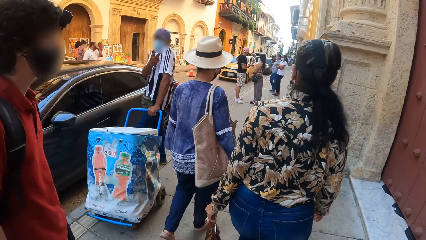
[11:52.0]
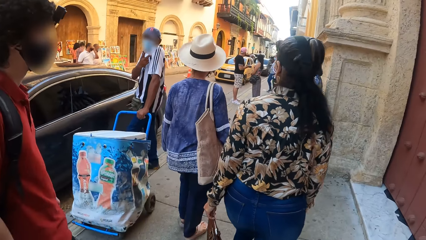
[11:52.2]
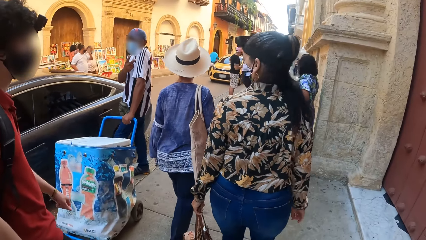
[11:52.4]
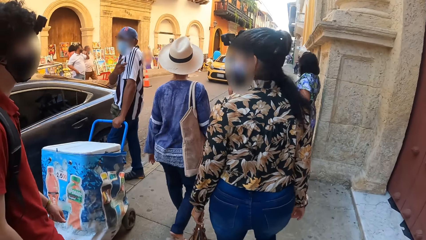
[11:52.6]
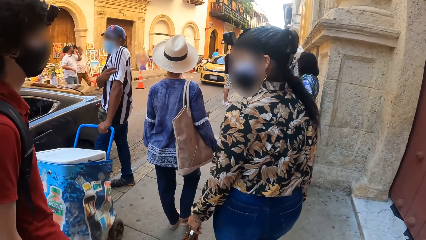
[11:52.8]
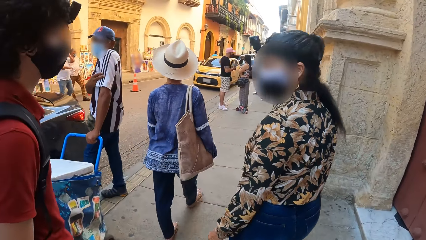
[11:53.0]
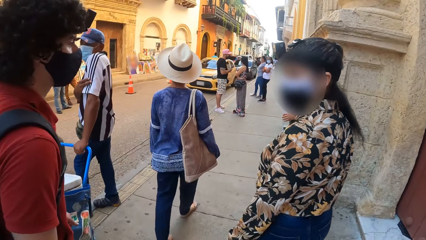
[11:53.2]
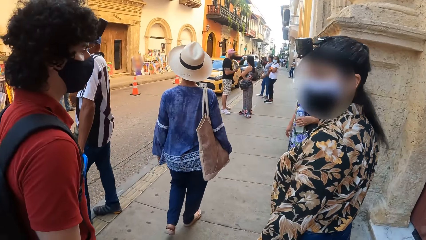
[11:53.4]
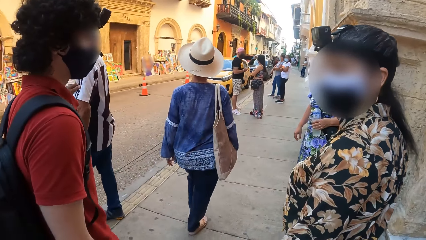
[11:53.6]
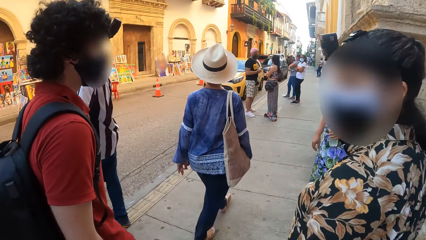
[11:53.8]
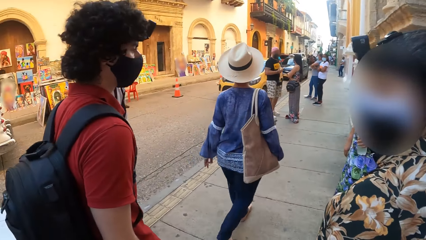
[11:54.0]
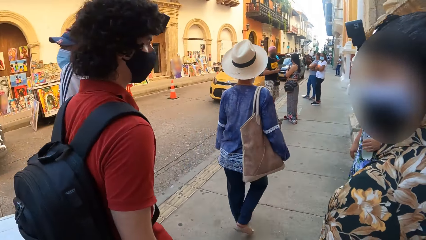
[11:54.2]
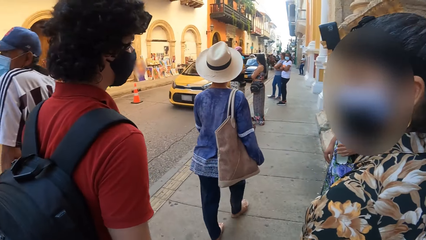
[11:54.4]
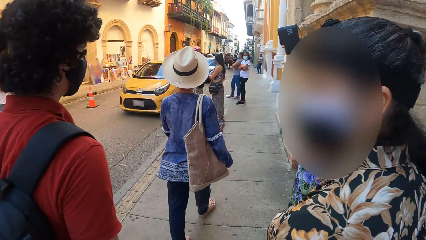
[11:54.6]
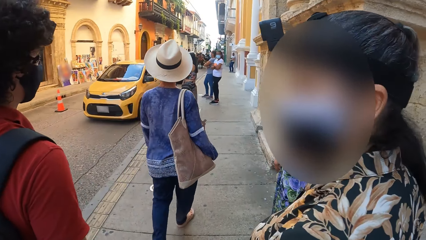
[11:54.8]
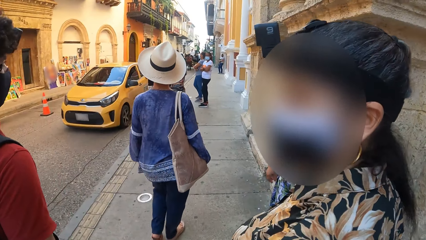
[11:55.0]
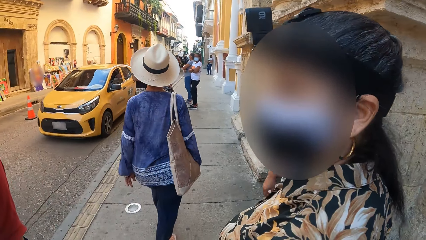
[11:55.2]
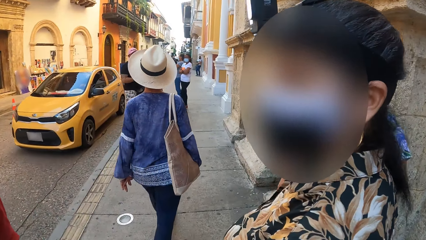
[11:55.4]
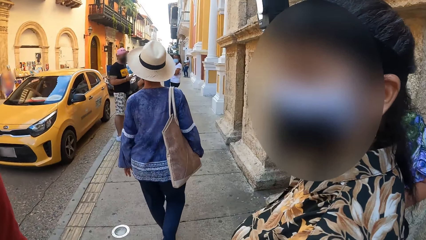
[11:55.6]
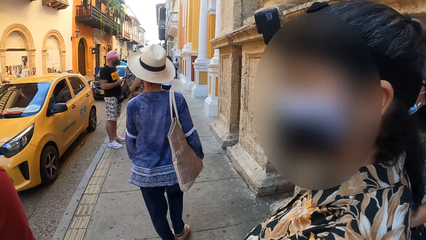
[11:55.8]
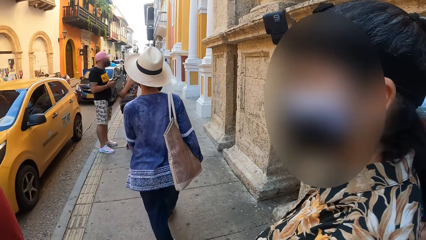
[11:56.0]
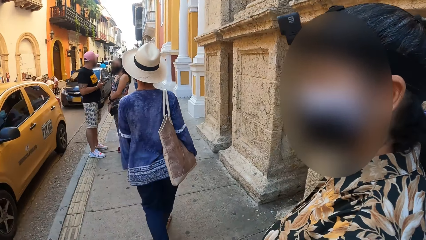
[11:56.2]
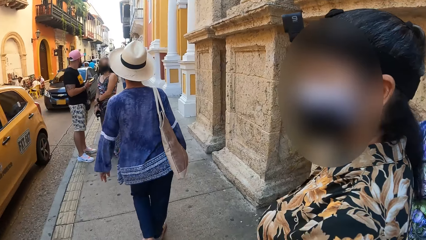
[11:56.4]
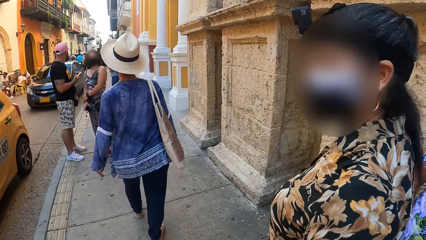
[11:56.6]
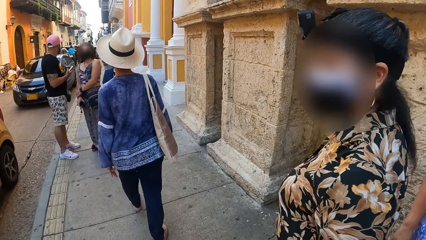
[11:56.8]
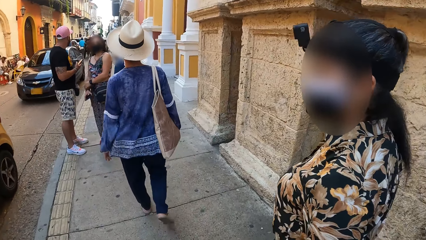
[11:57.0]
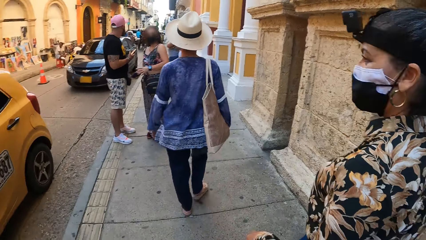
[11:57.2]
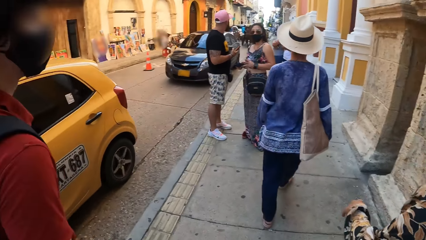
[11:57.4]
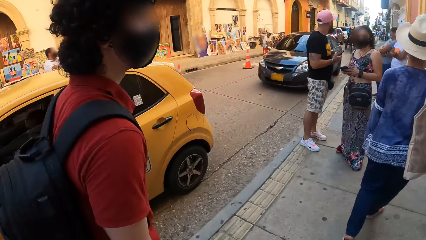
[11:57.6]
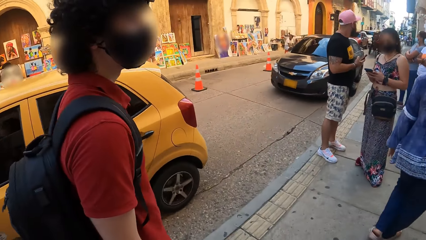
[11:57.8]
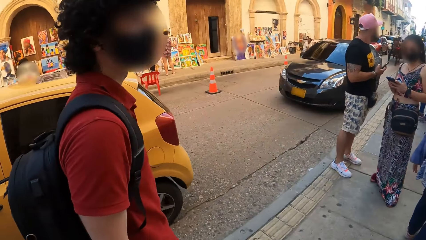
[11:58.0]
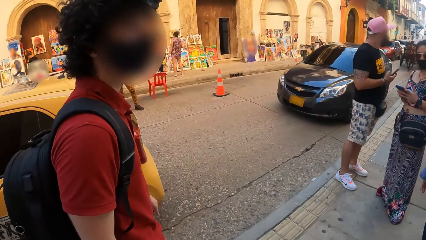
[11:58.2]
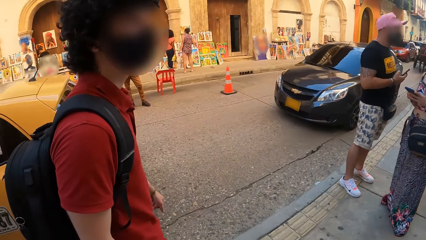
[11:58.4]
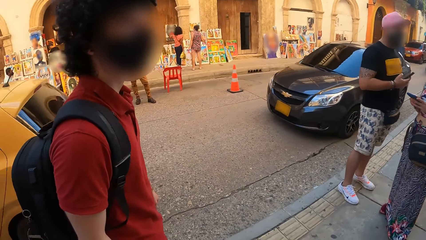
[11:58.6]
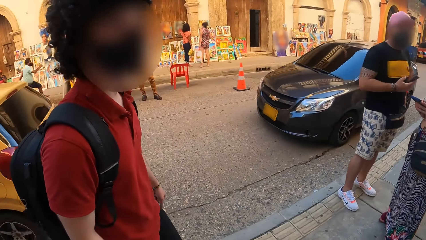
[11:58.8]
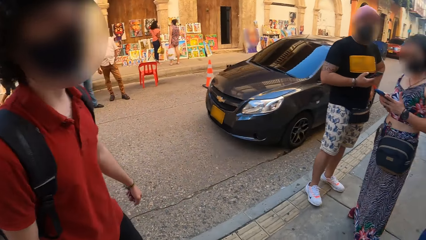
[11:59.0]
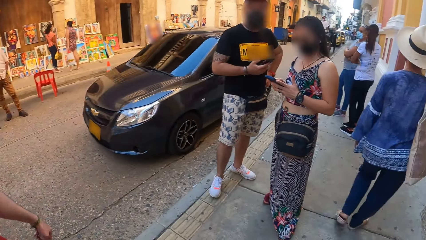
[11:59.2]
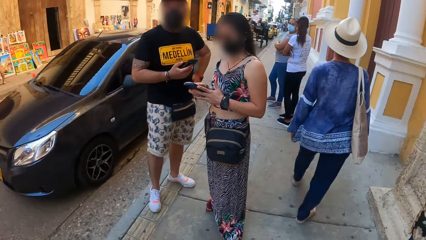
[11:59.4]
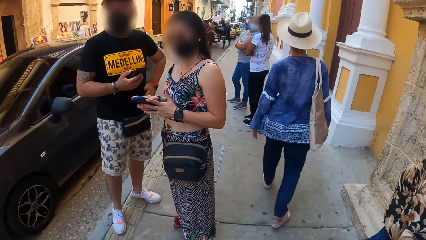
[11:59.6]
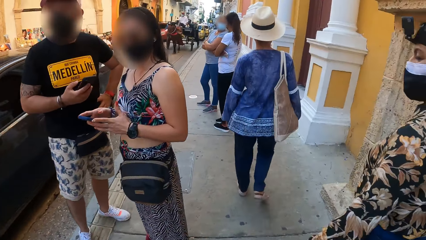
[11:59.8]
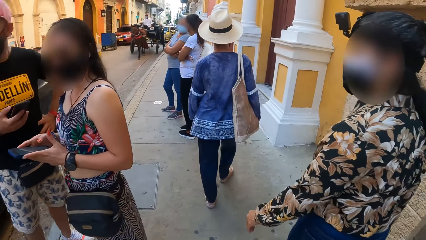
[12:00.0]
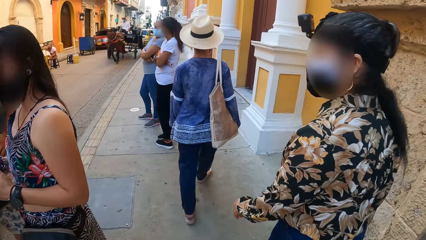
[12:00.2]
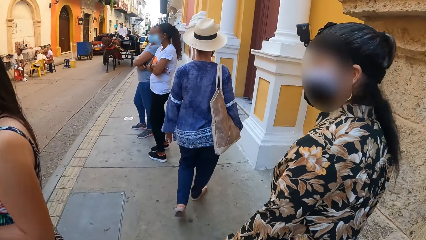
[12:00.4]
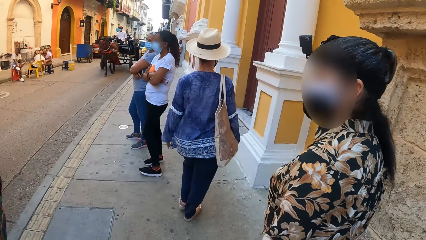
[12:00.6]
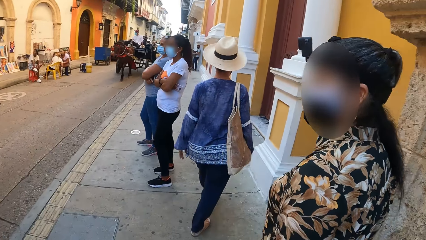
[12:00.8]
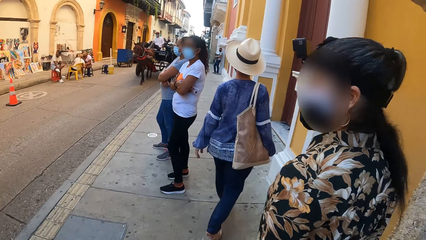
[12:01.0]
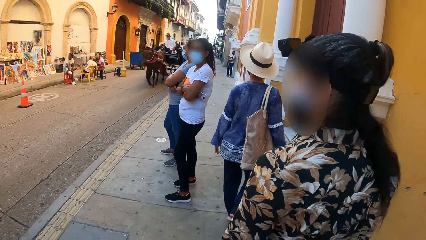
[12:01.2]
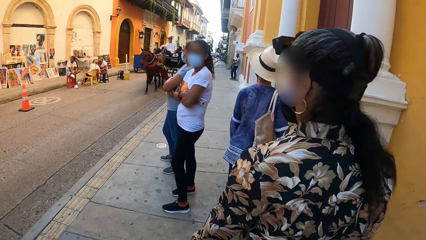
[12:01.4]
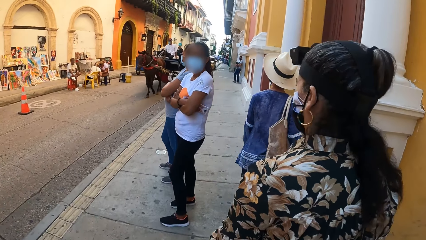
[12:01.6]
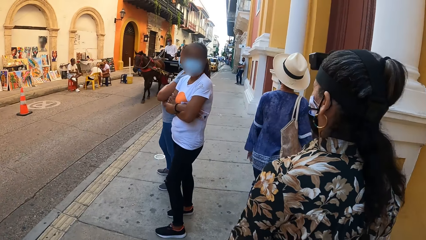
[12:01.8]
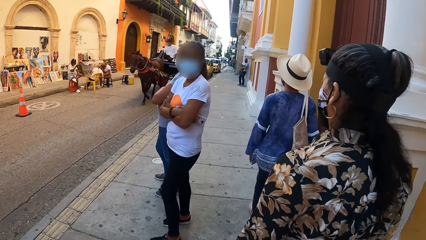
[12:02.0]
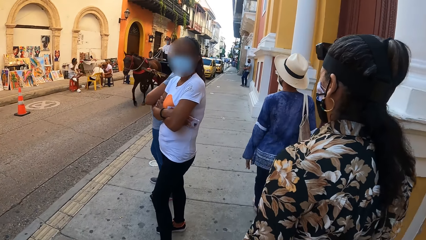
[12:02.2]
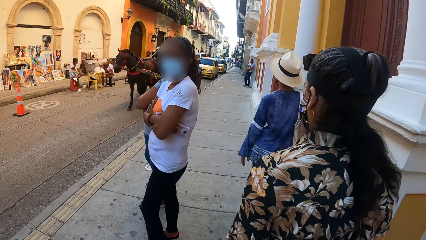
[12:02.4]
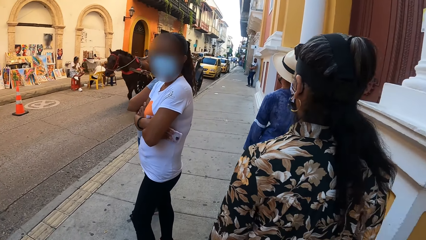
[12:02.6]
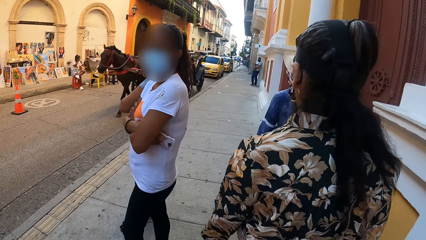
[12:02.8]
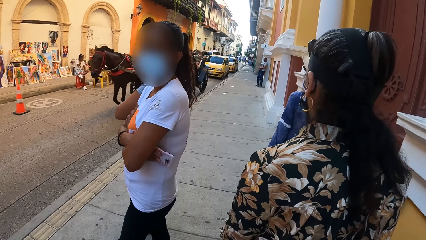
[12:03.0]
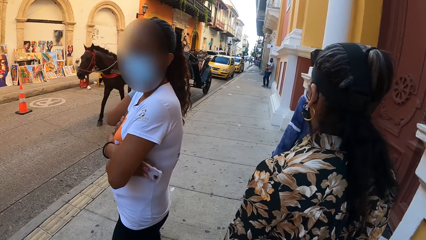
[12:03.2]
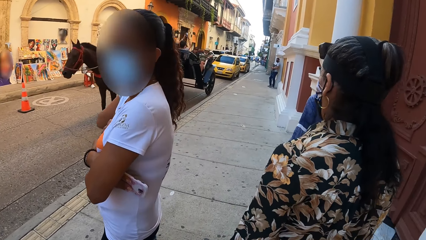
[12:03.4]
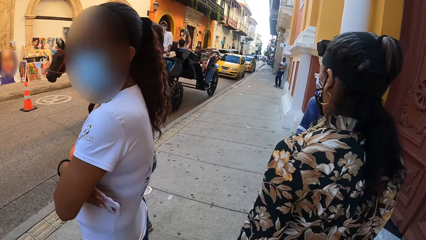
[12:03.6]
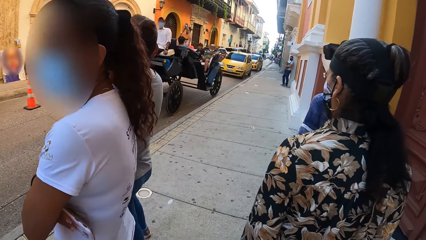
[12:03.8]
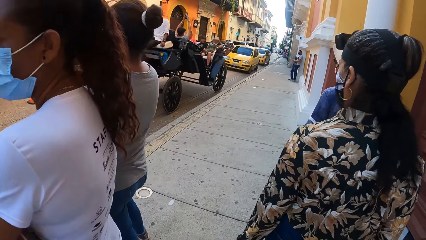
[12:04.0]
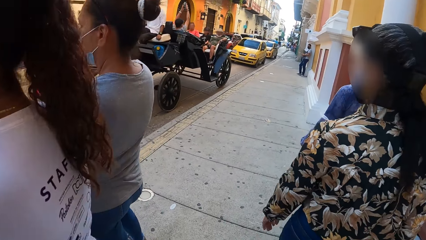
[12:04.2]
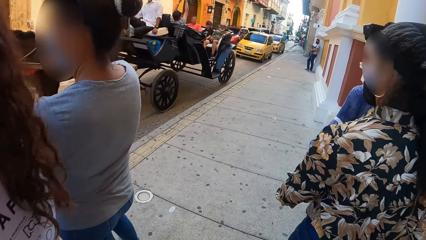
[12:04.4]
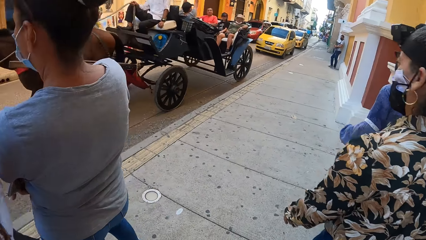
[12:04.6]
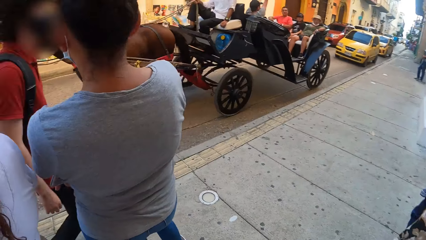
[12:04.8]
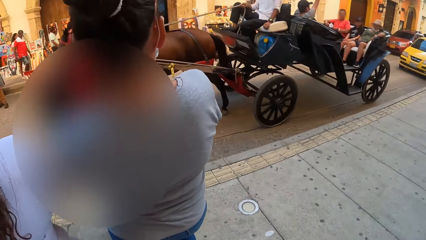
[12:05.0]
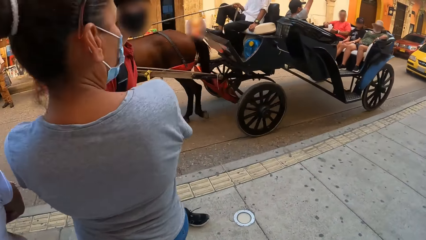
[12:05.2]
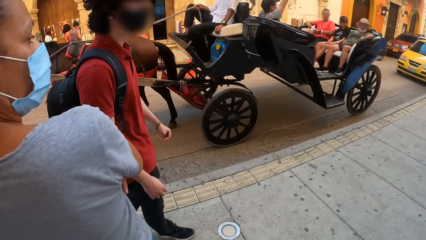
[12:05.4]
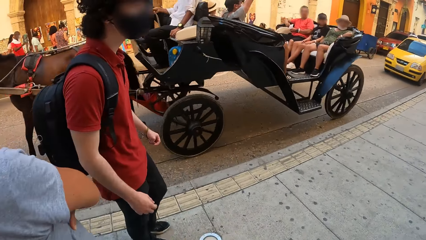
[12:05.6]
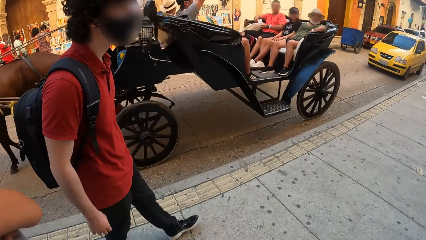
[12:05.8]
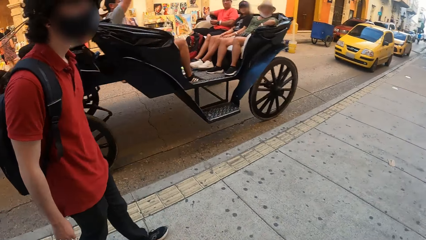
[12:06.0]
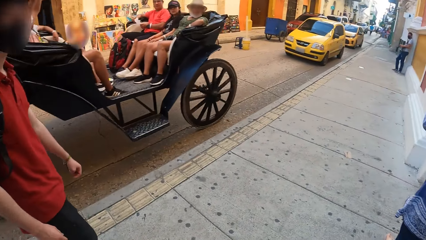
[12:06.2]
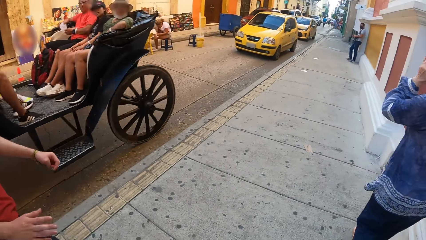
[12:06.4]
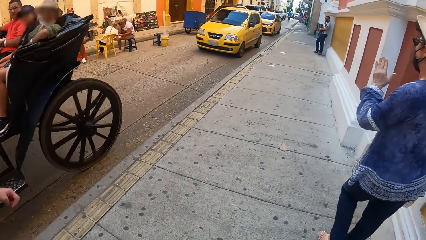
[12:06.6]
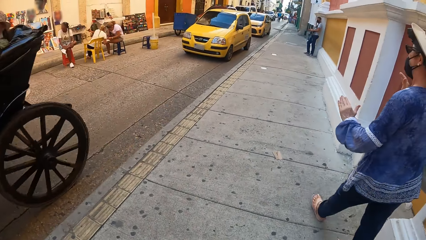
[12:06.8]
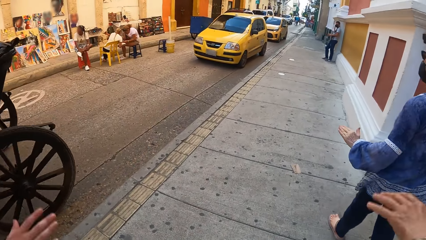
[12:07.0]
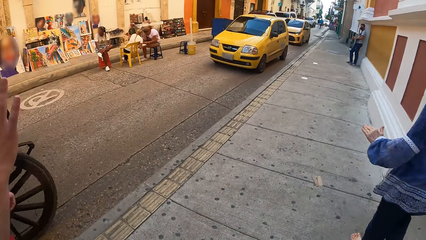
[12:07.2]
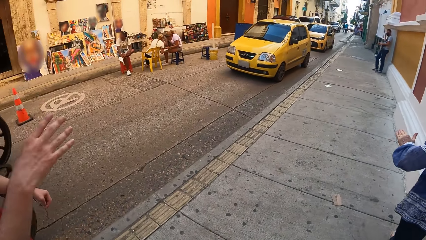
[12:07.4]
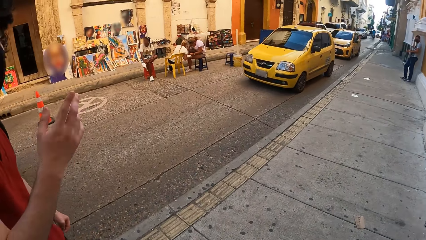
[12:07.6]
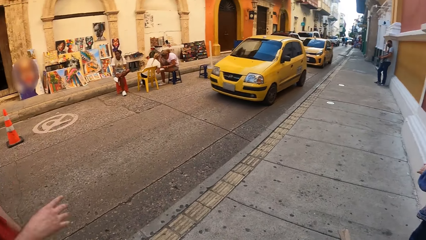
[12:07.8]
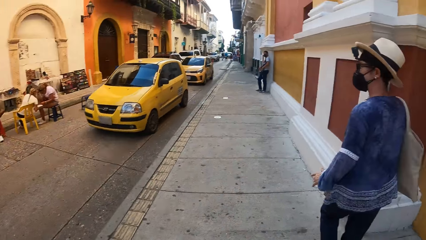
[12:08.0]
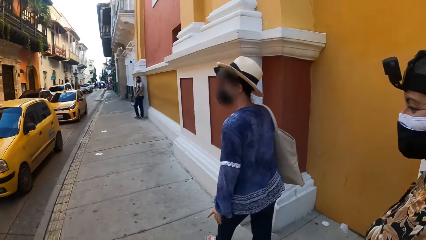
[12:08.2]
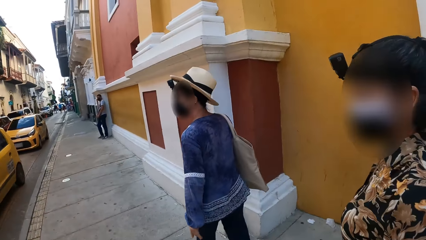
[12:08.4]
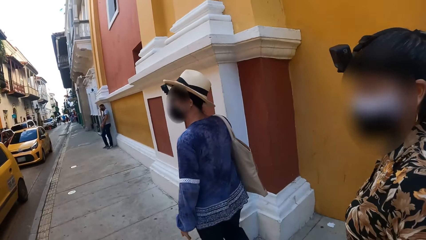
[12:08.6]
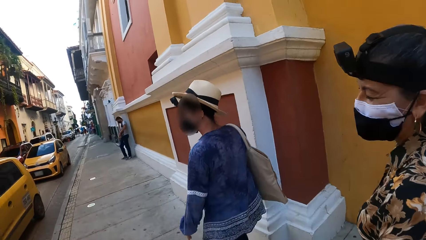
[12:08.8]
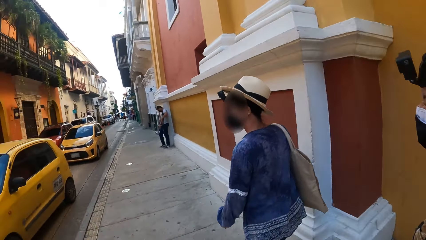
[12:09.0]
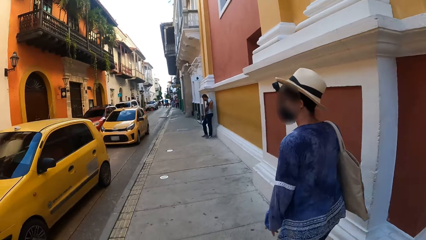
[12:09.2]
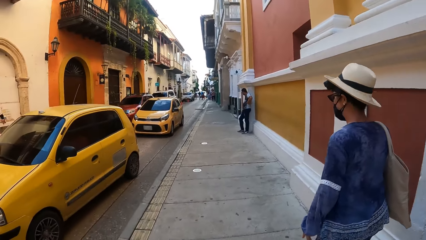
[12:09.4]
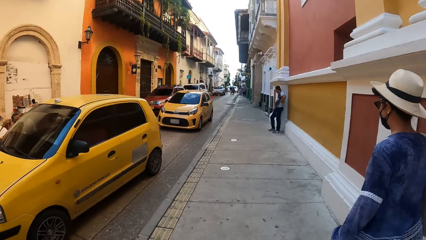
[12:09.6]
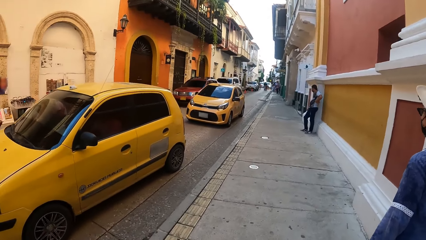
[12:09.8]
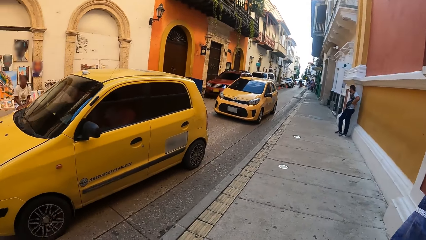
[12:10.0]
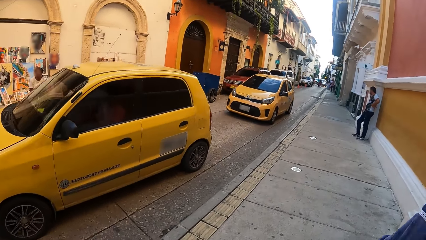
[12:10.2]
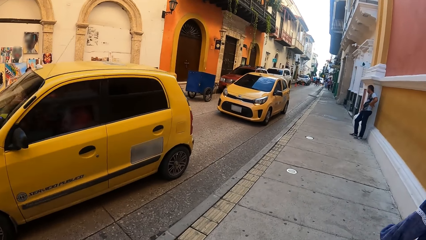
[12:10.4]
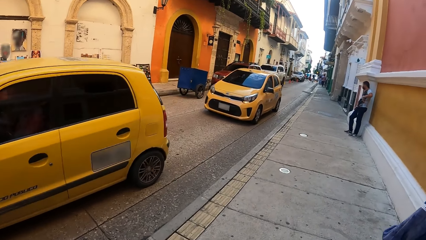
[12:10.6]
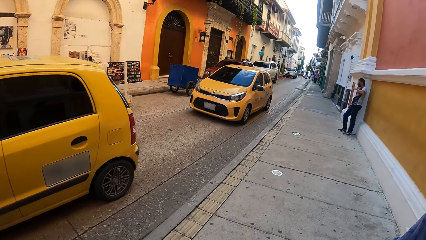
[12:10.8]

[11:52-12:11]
A woman interacts with a person. The camera wearer interacts with another woman. They interact with a man. They look at the first woman. Another woman interacts with the person and the first woman. The camera wearer looks around.
